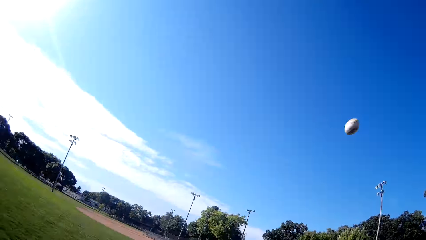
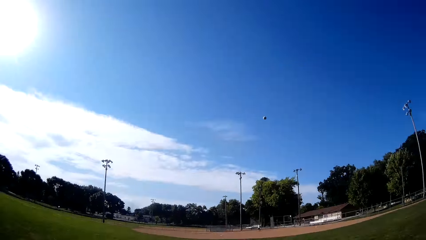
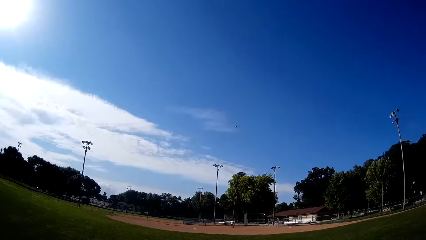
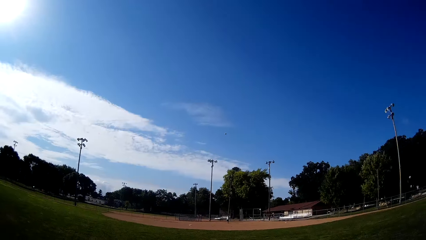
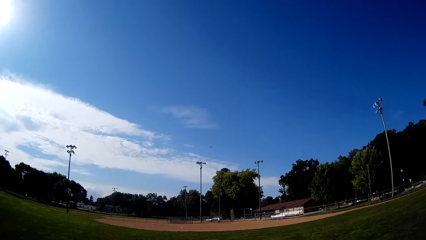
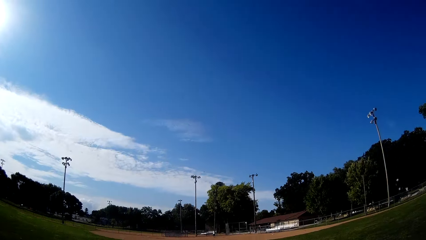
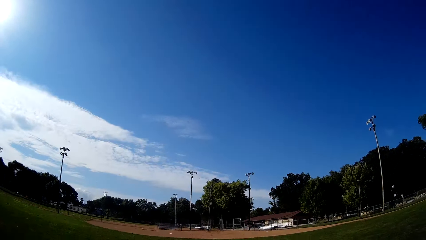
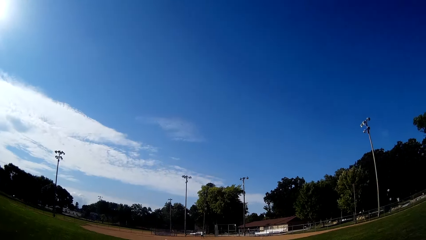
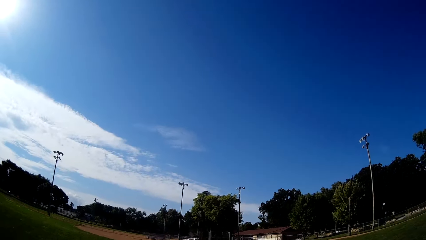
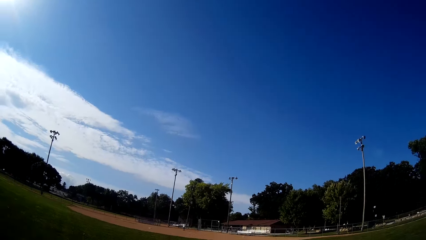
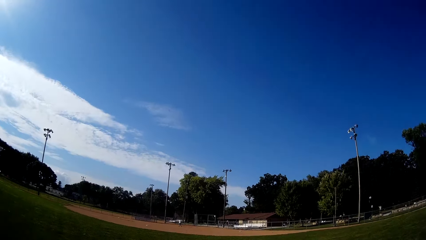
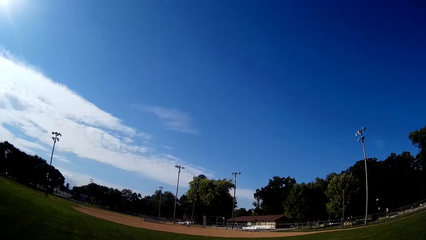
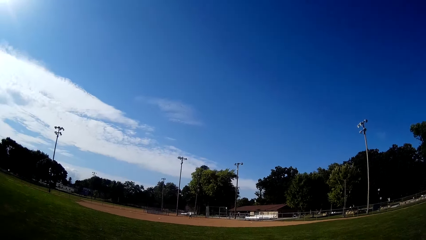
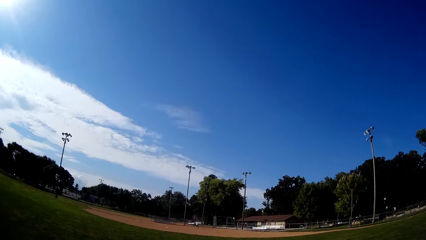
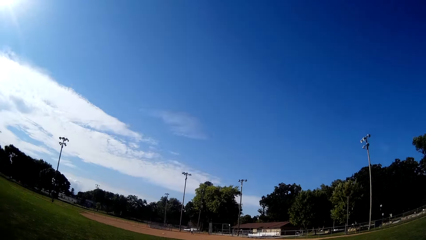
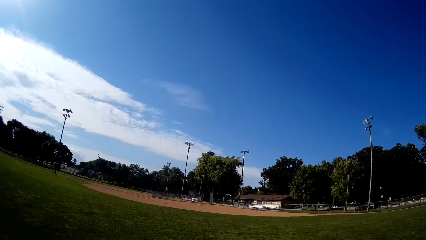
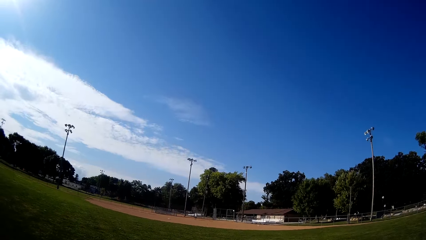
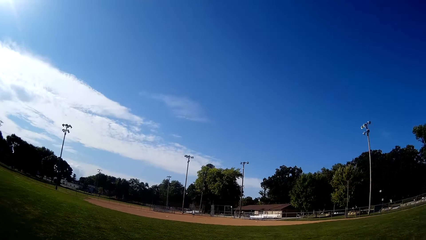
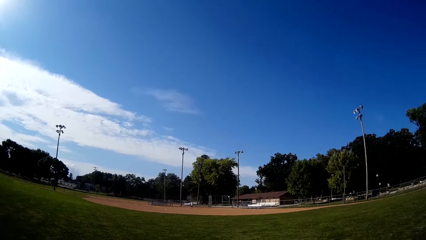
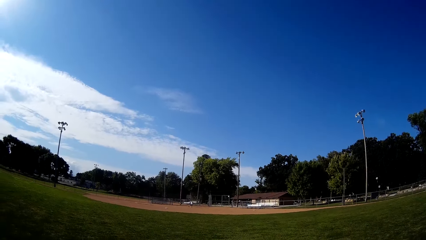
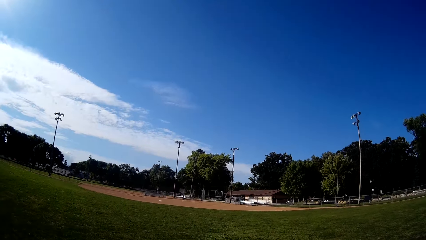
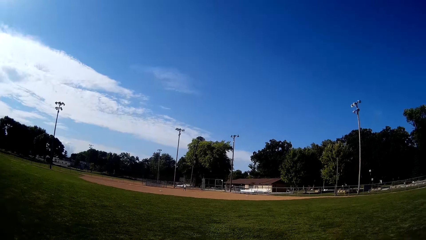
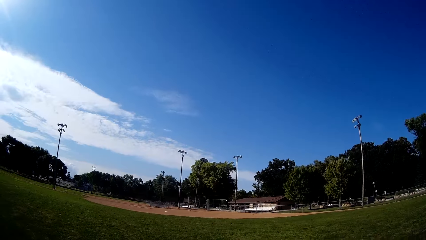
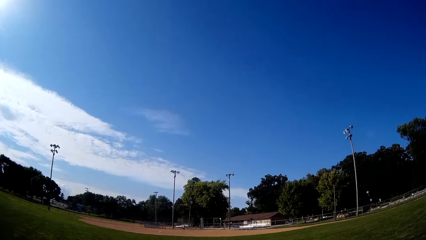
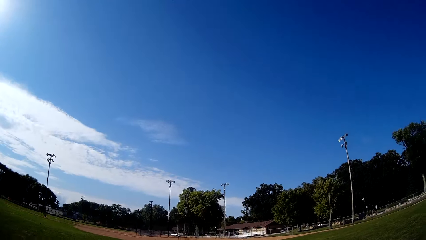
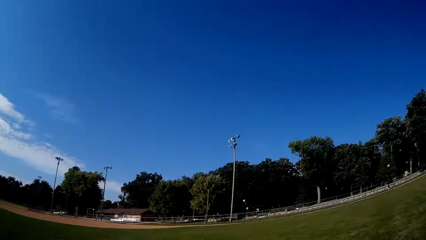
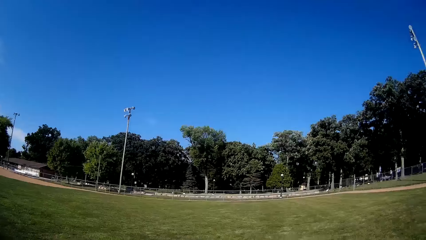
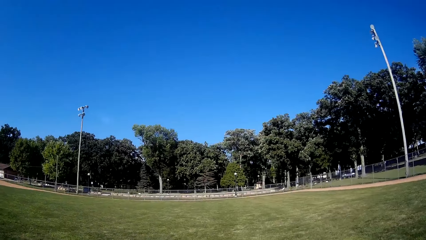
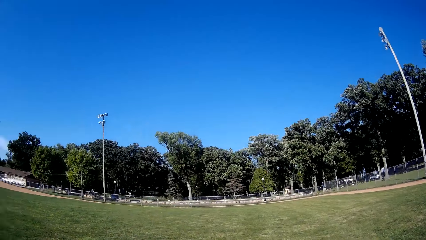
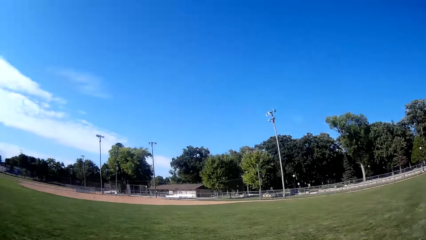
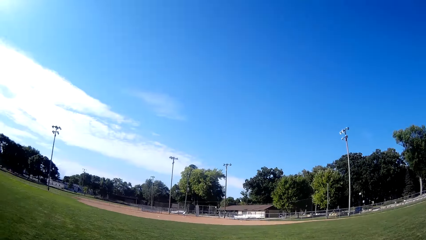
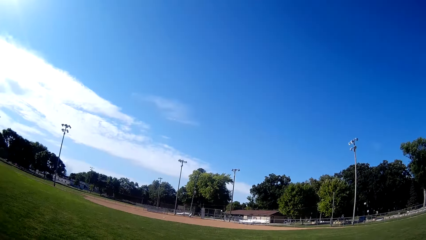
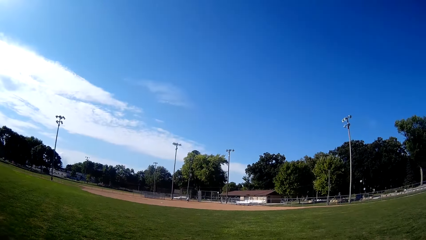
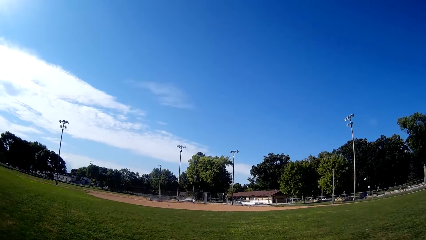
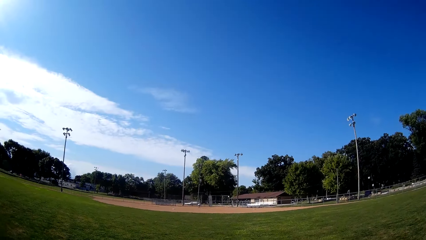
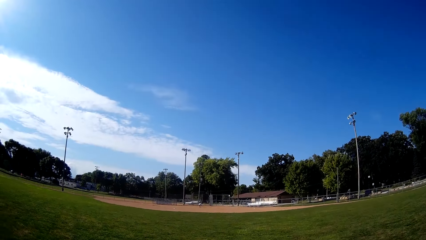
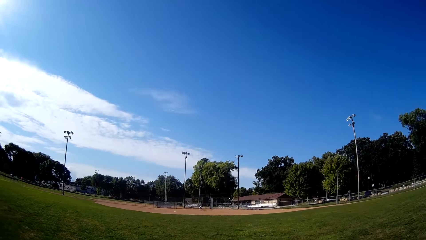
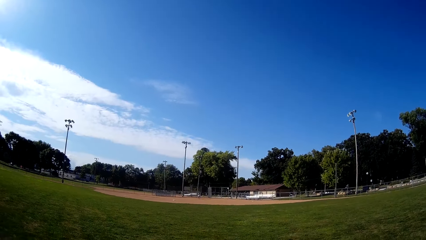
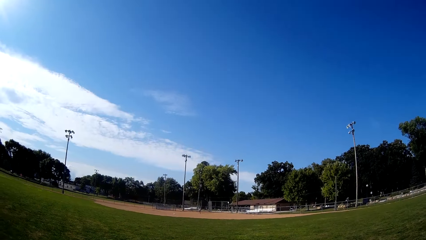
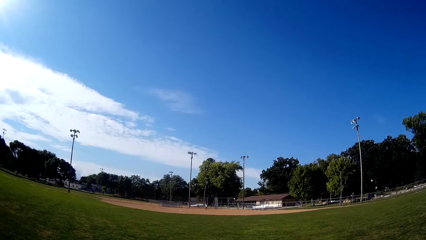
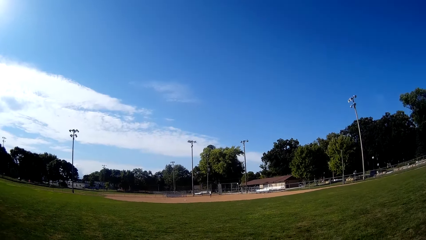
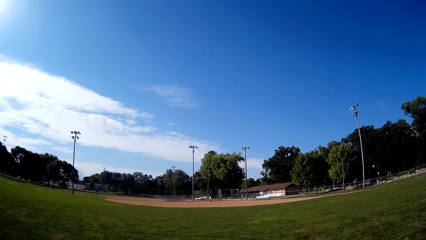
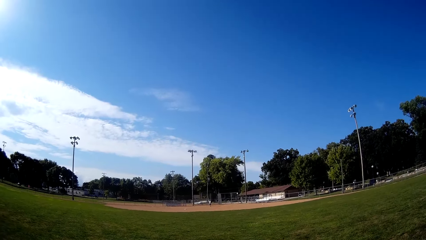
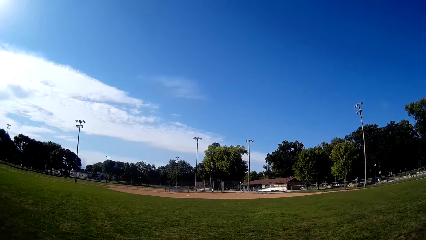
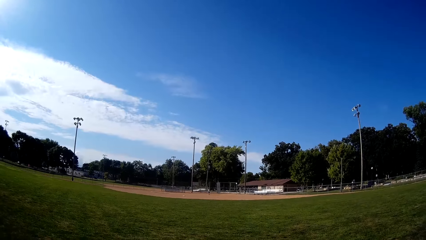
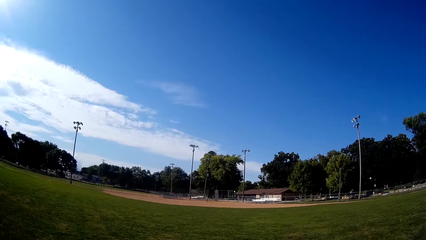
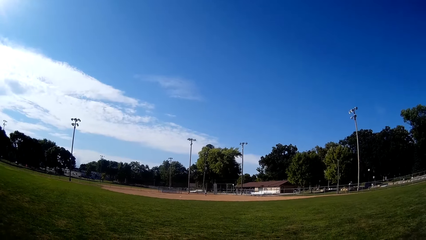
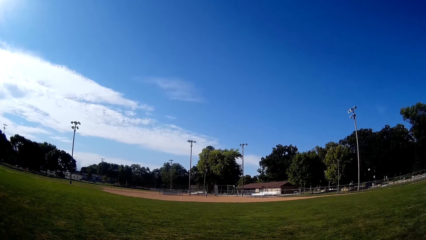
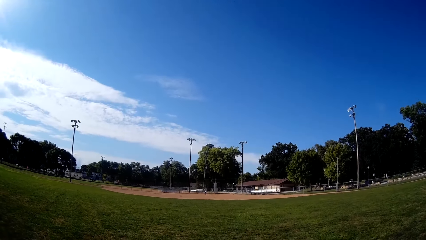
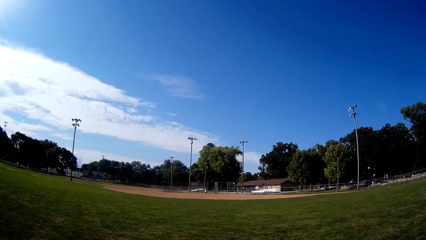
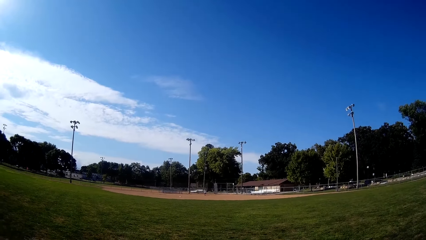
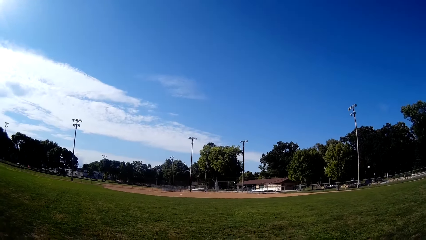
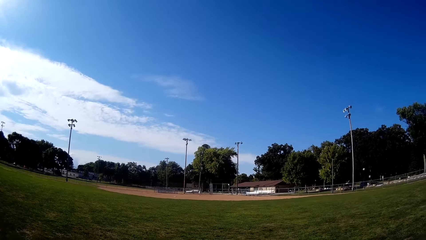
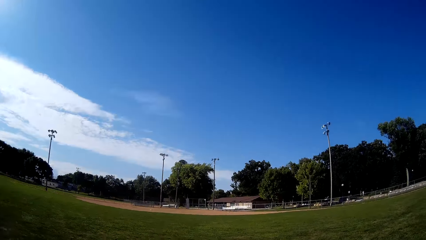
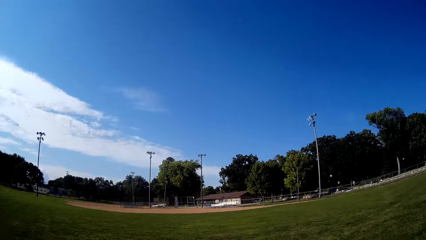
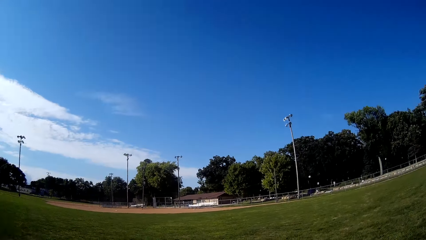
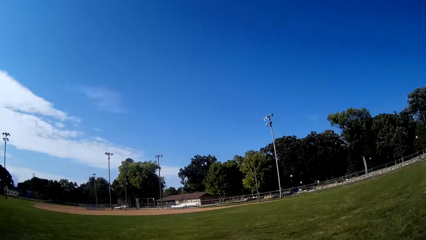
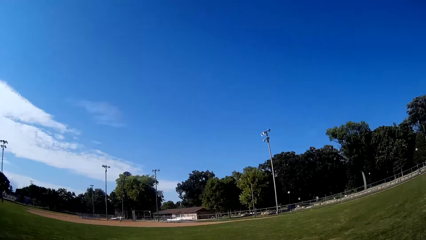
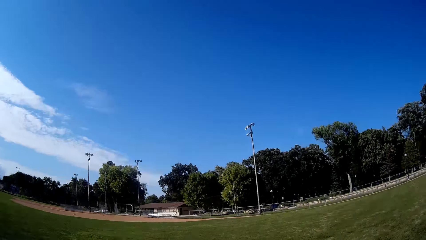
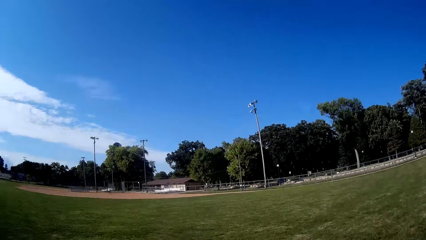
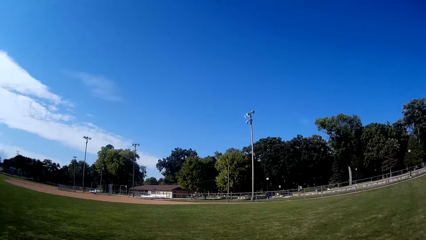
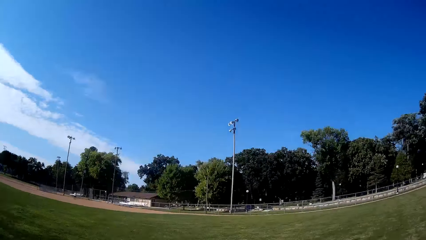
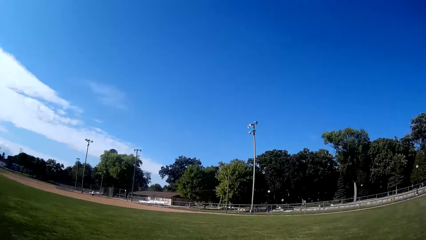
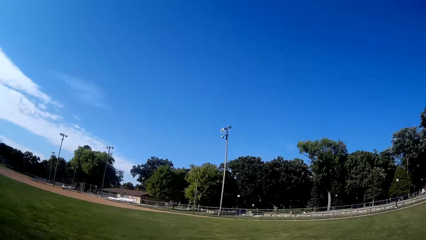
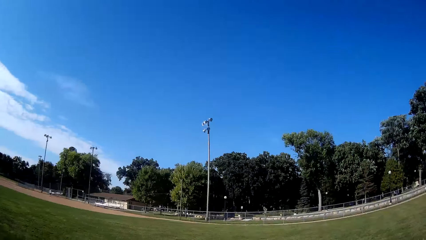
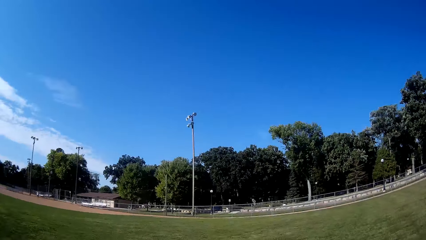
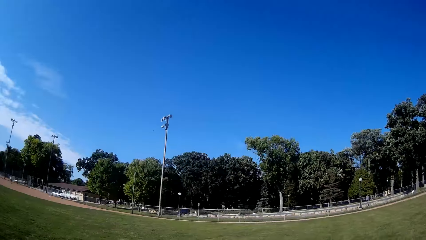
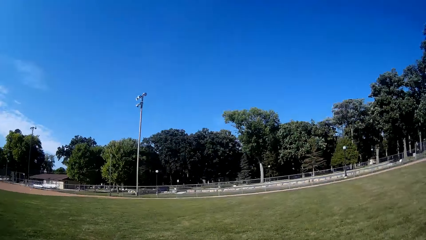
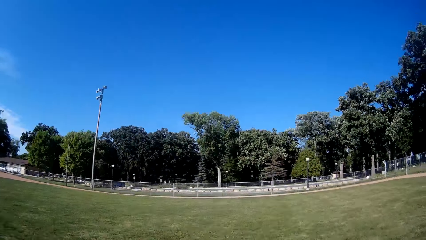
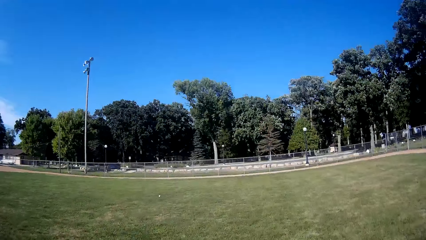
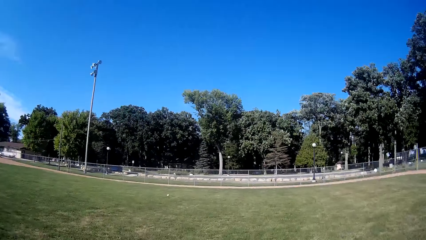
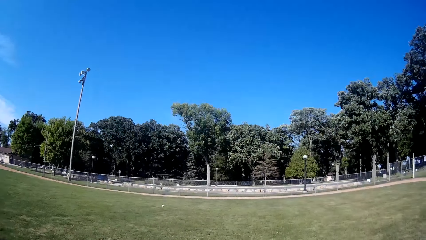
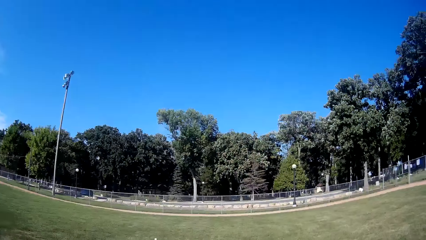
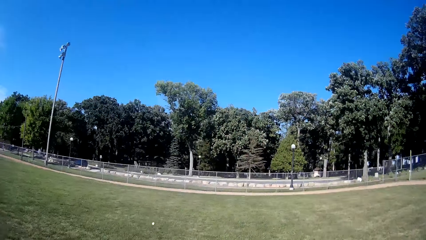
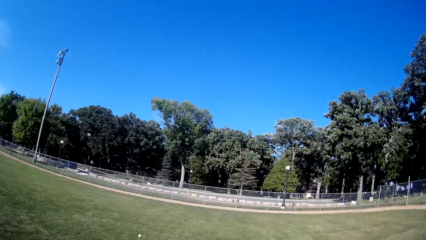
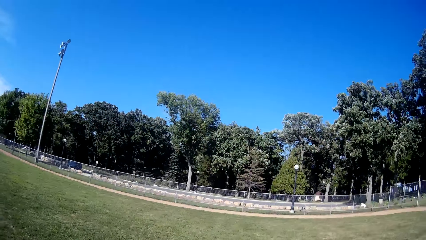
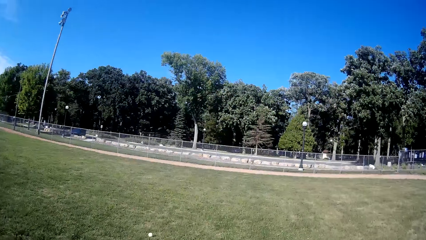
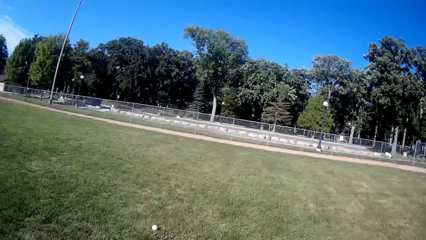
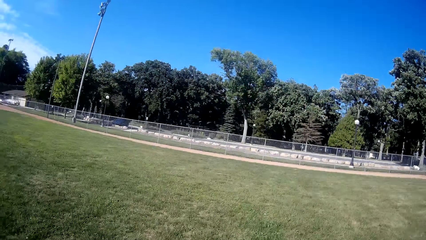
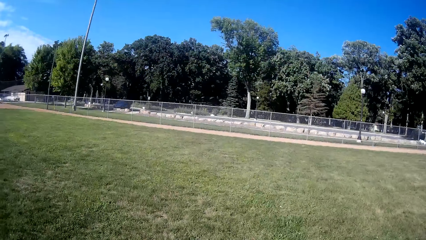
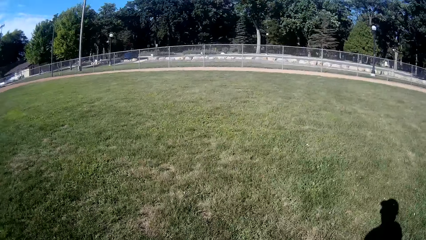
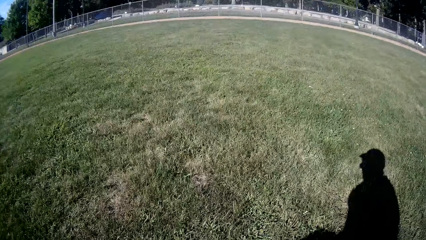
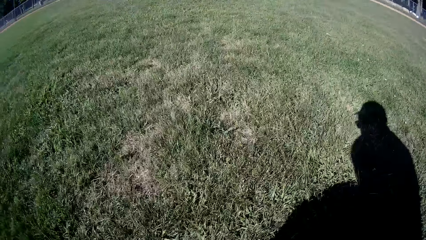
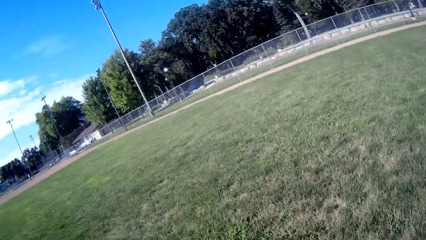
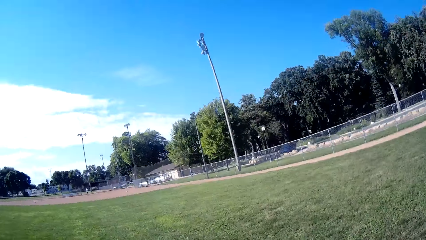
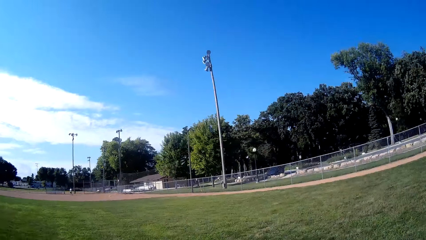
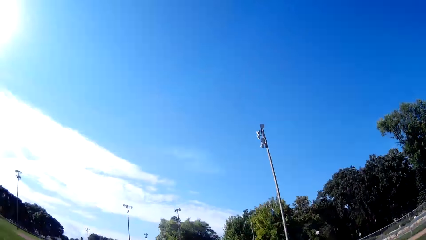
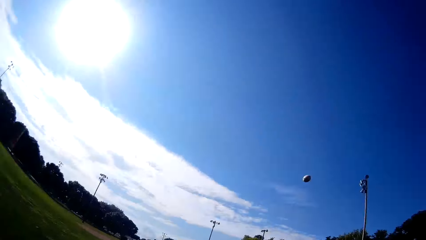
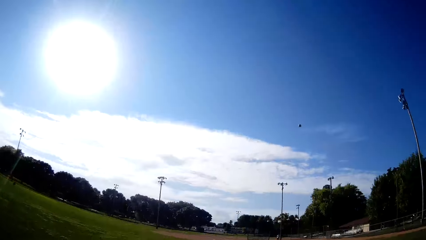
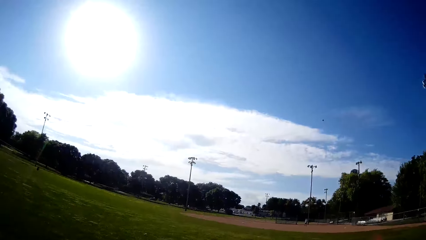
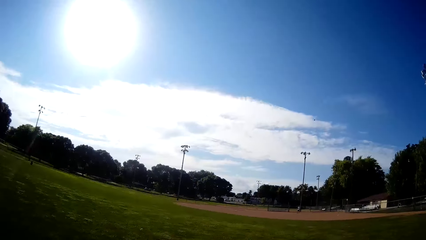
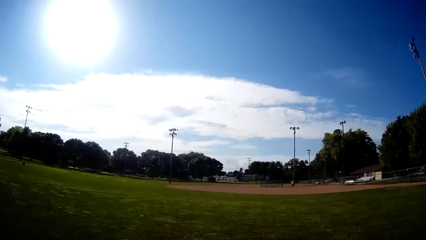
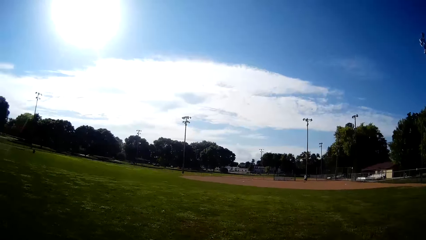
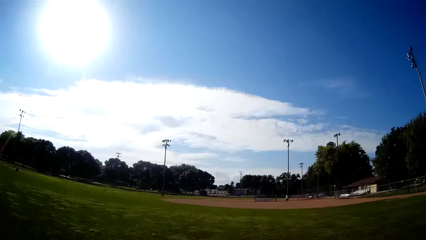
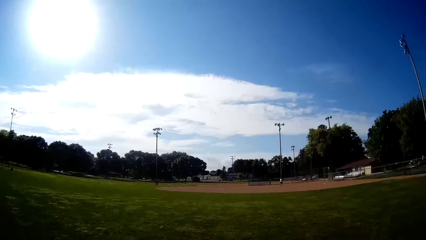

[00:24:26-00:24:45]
The camera wearer throws the baseball. They look around and time the baseball. A man bats the baseball to the camera wearer. The camera wearer runs towards the direction of the baseball. They catch the baseball with the baseball gloves. They pick up the baseball on the ground. They pitch the baseball to the man.
